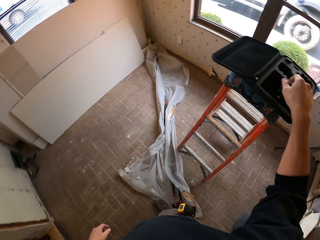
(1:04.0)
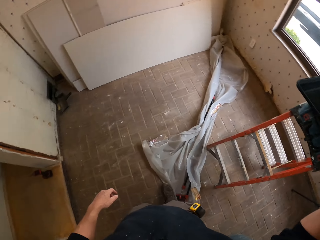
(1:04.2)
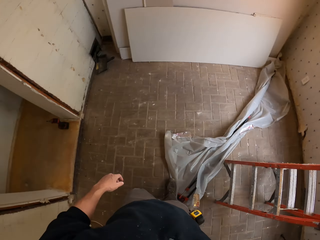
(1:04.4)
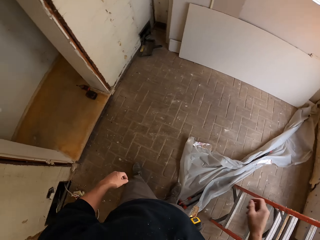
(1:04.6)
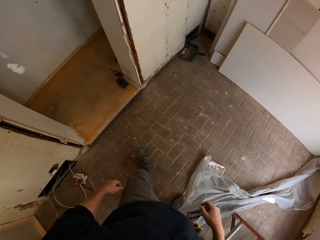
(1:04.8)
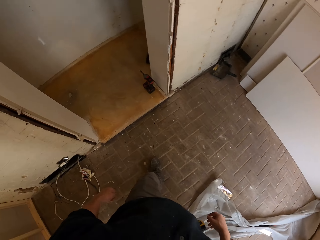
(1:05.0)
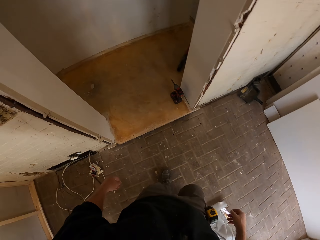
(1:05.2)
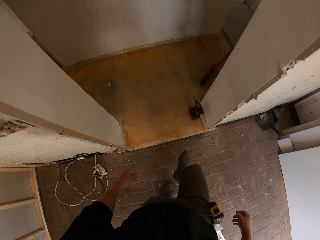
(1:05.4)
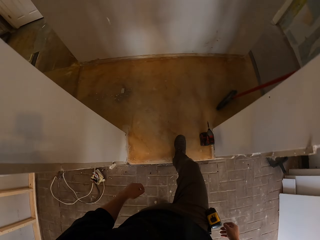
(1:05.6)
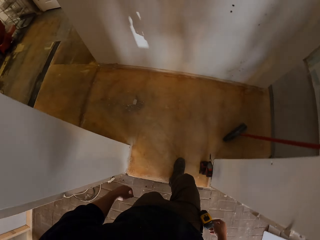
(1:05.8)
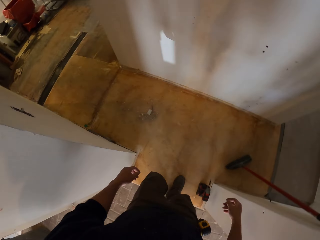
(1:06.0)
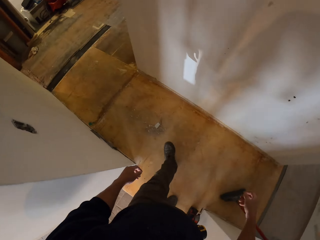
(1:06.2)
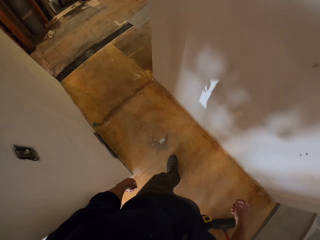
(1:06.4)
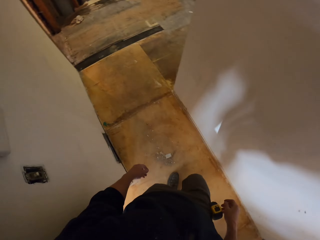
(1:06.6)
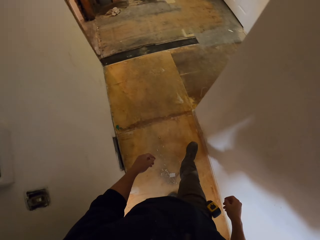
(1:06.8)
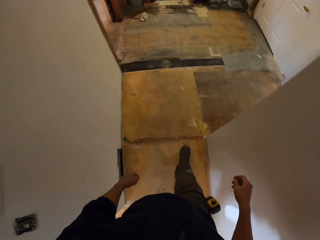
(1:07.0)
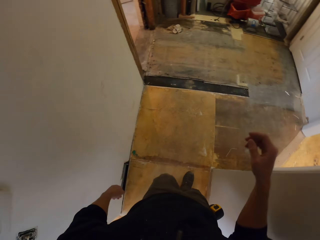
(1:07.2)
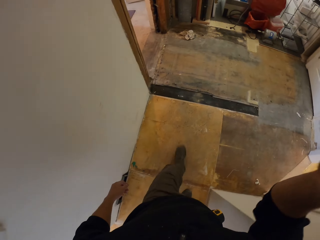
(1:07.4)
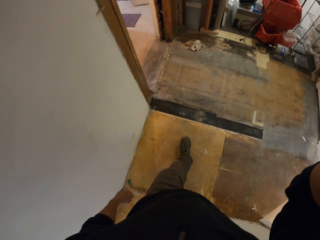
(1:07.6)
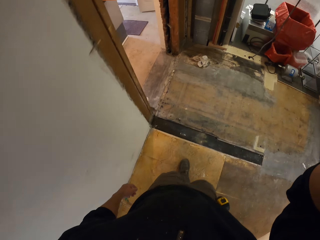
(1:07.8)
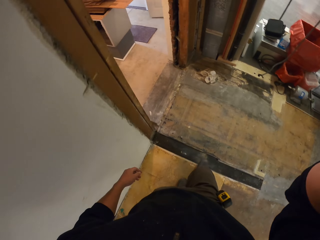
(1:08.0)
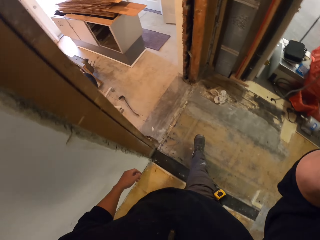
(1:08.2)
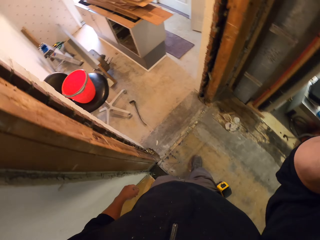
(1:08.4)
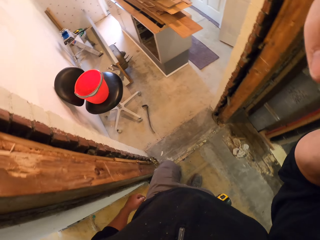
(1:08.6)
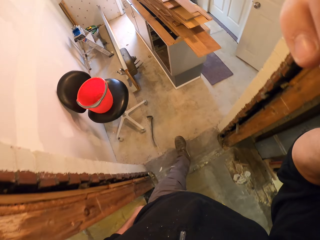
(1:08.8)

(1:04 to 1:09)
The camera wearer places the charger in the case. They walk in the house. They raise a hand. They walk.
